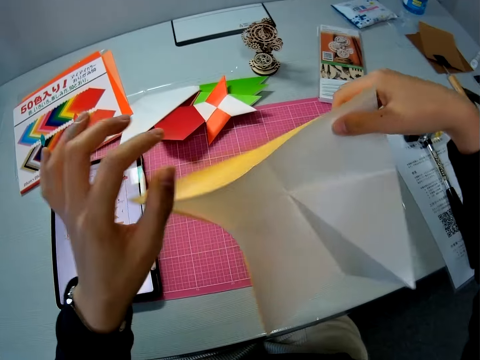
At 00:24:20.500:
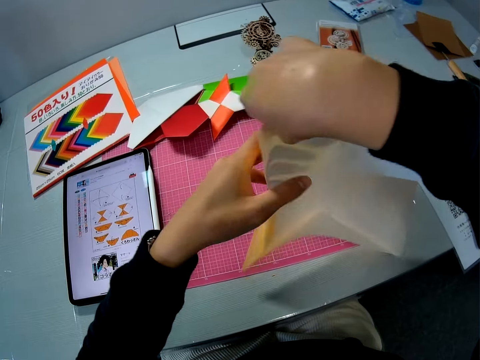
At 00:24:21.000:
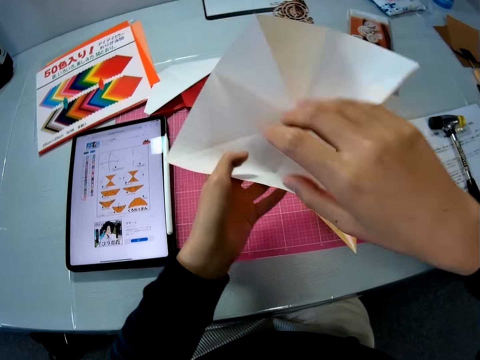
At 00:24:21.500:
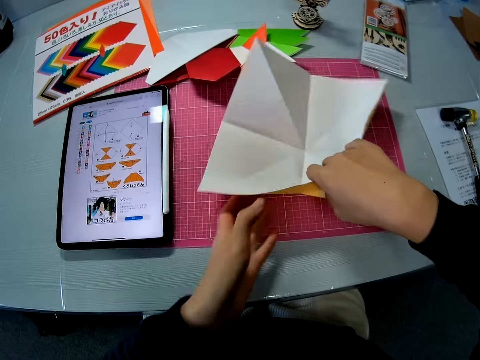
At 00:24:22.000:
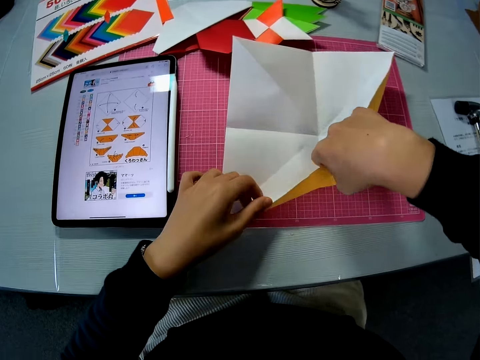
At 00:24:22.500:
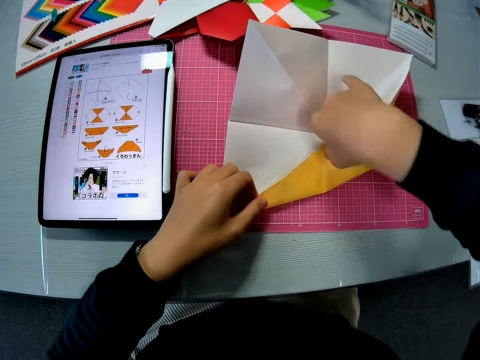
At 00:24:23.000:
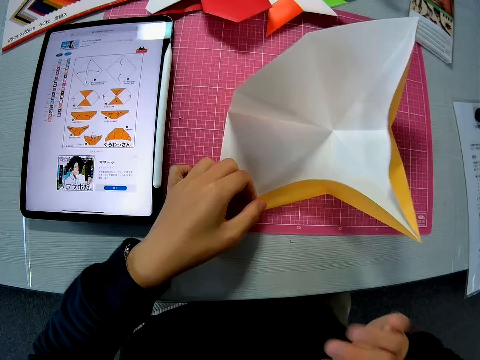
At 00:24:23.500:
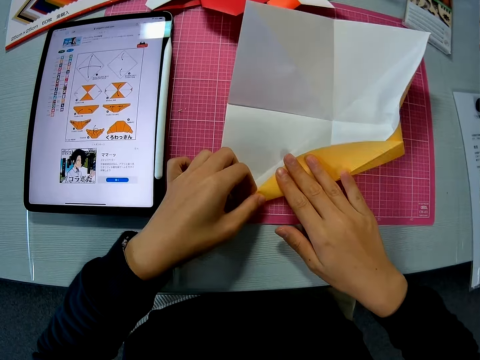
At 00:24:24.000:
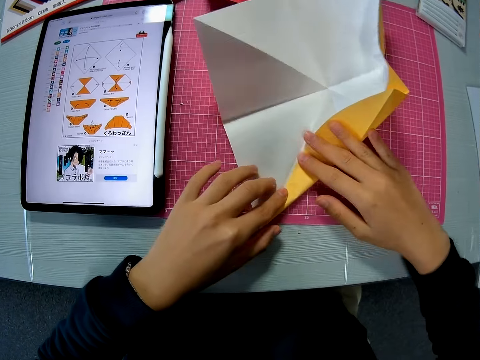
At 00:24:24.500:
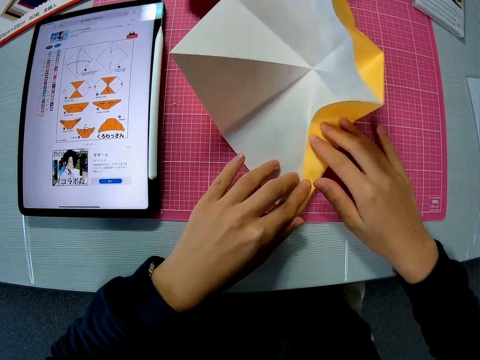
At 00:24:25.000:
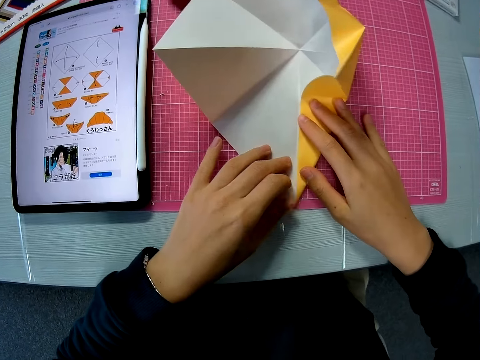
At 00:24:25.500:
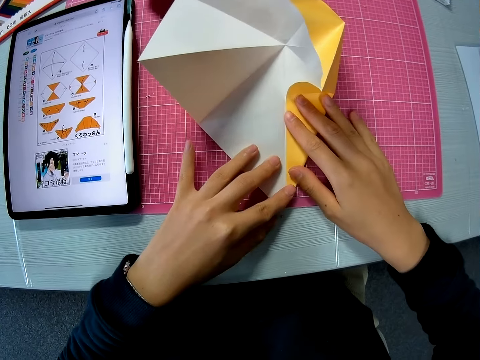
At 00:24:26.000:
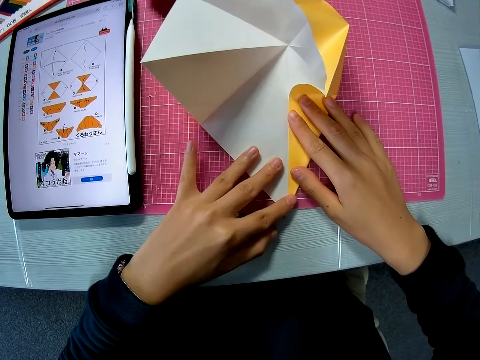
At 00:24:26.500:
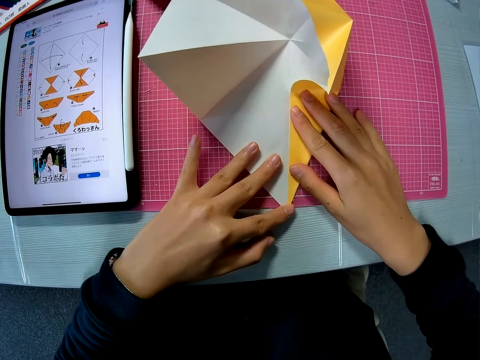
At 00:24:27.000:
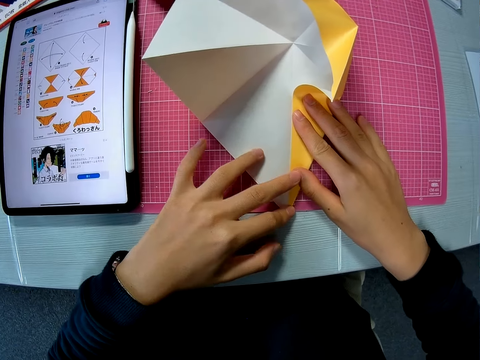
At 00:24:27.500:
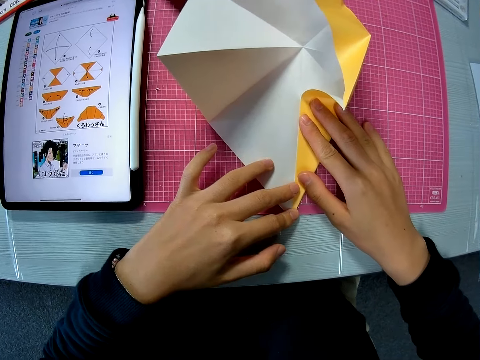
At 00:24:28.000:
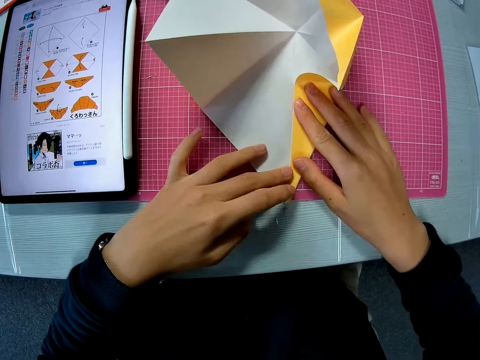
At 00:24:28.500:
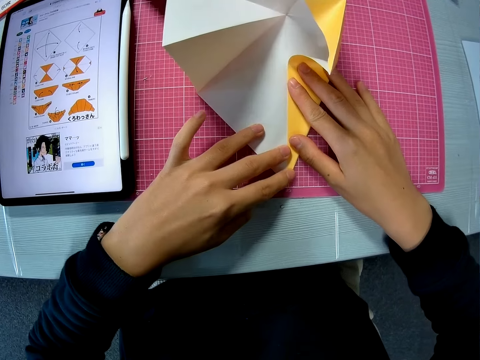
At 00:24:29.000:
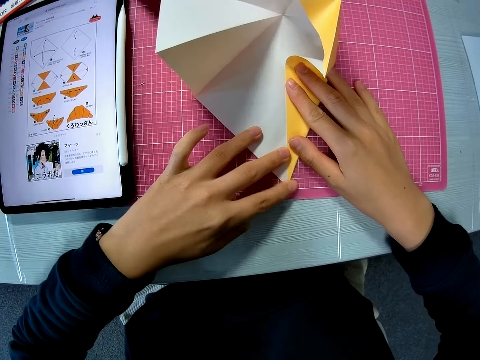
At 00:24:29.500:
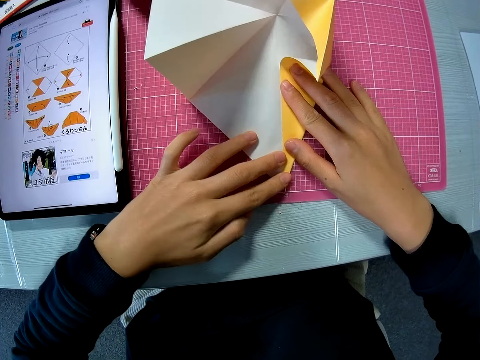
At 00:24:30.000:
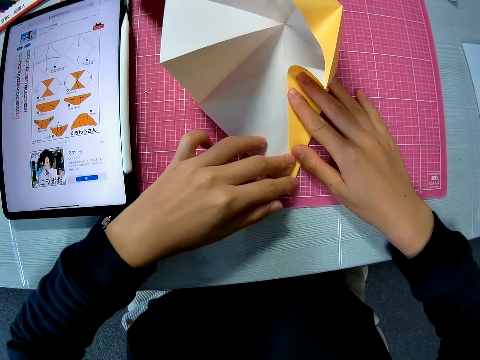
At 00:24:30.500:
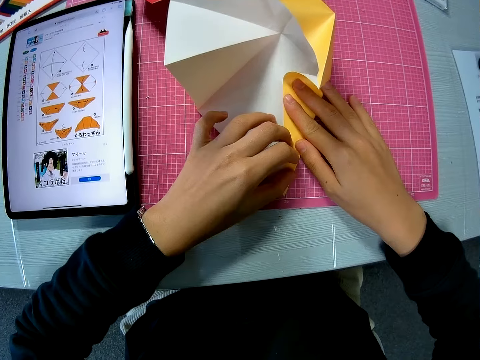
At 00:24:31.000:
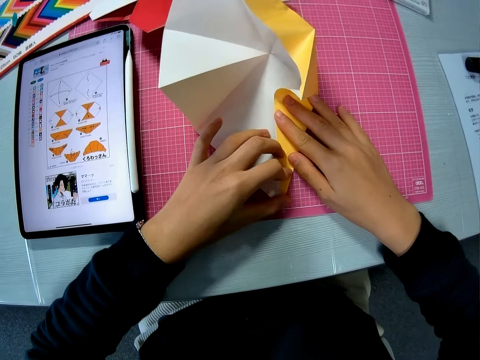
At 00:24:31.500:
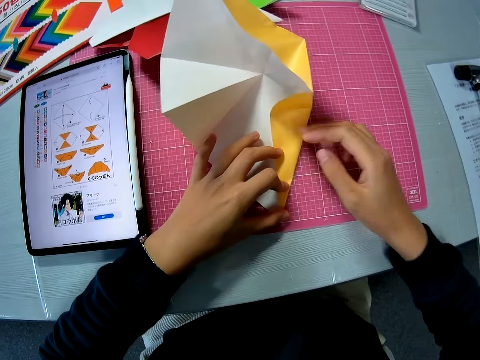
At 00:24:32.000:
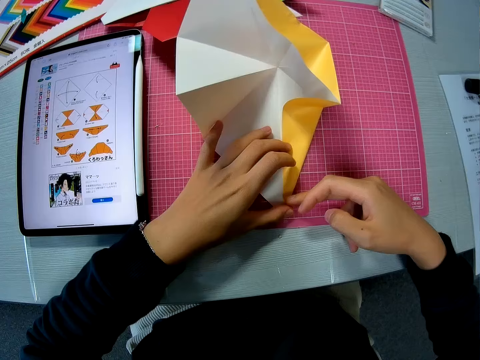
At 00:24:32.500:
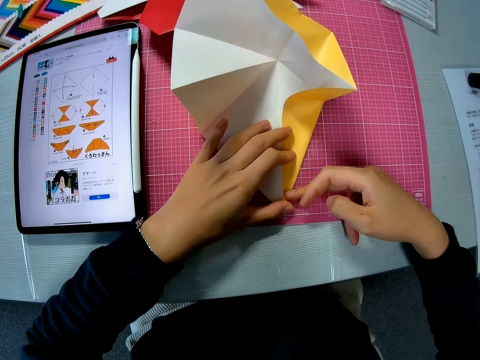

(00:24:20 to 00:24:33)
The camera wearer lifts the craft or crafting paper from the mat. They return the craft to the mat. They fold the crafting paper. They adjust the paper craft on the mat. They straighten the crafting paper.

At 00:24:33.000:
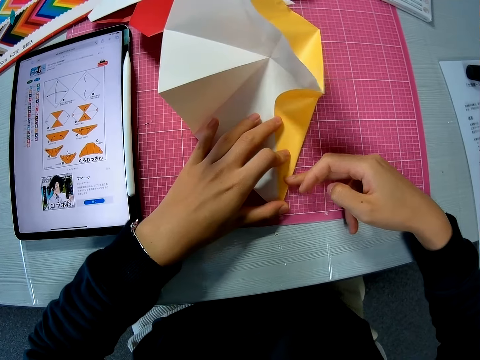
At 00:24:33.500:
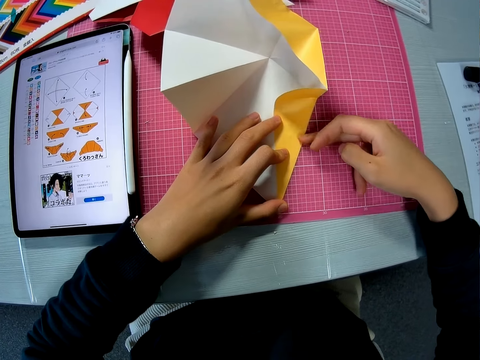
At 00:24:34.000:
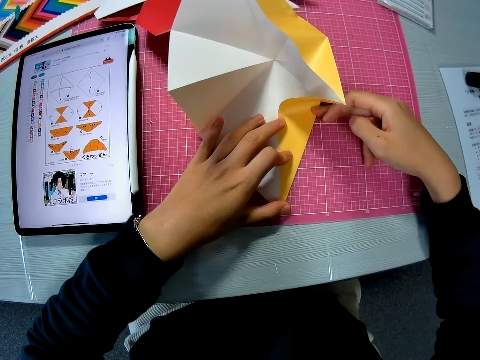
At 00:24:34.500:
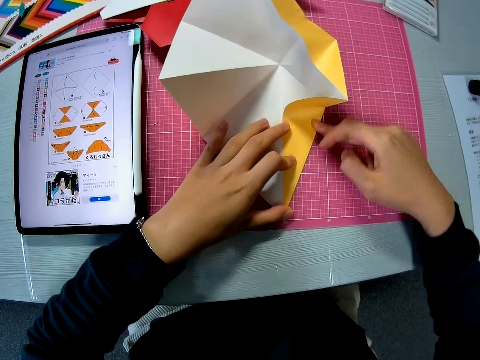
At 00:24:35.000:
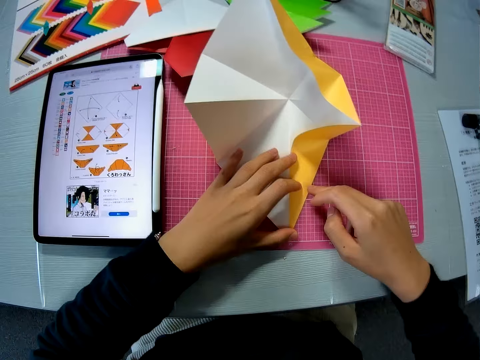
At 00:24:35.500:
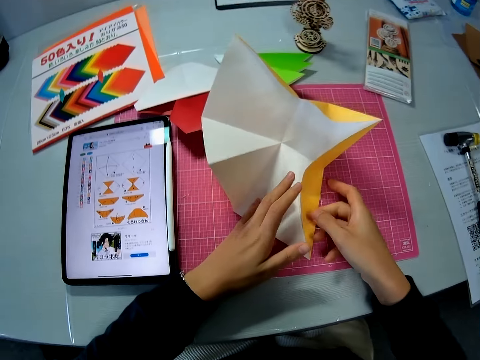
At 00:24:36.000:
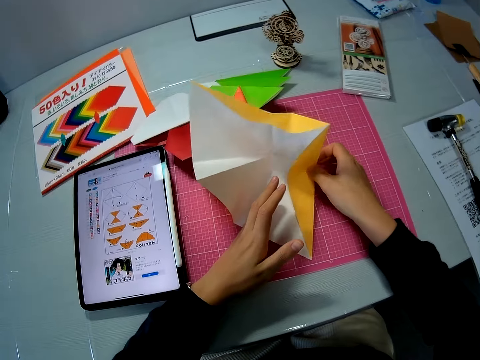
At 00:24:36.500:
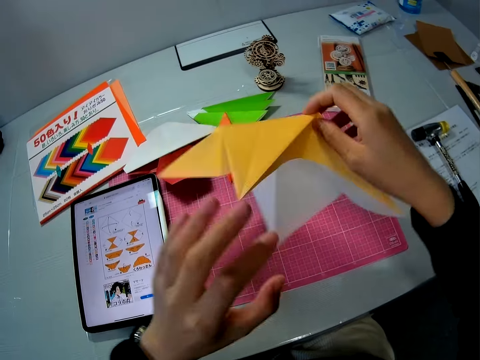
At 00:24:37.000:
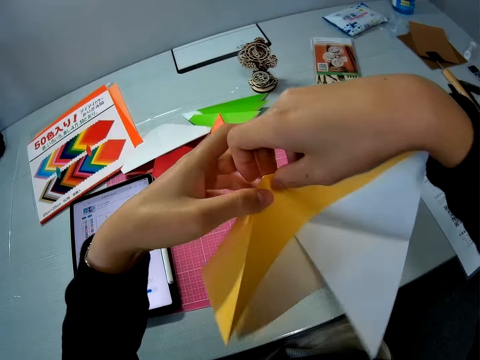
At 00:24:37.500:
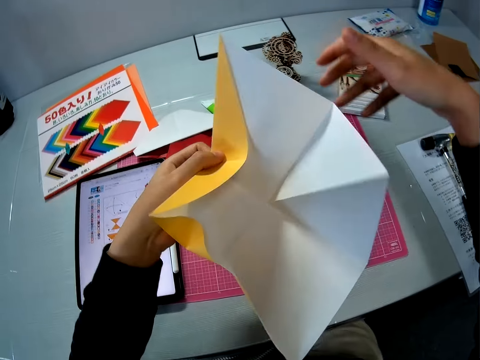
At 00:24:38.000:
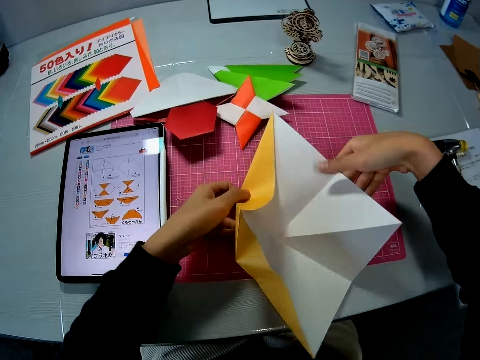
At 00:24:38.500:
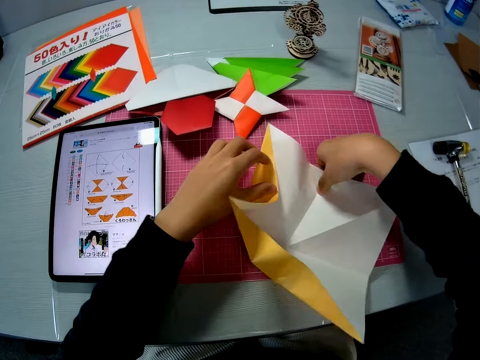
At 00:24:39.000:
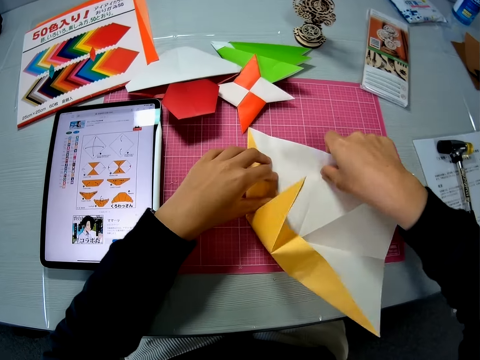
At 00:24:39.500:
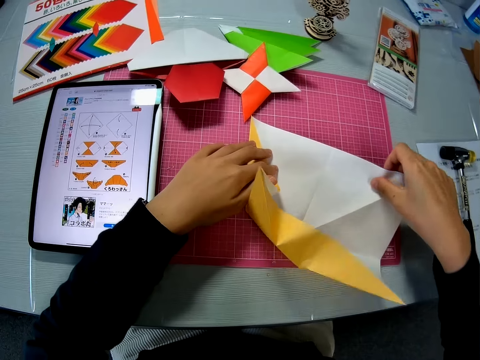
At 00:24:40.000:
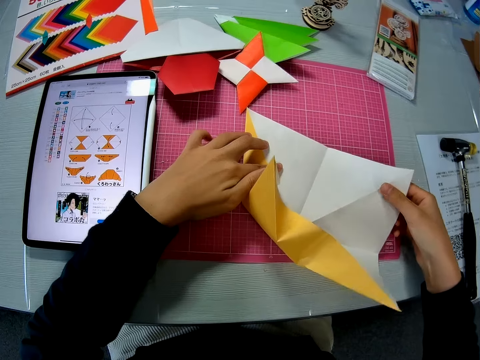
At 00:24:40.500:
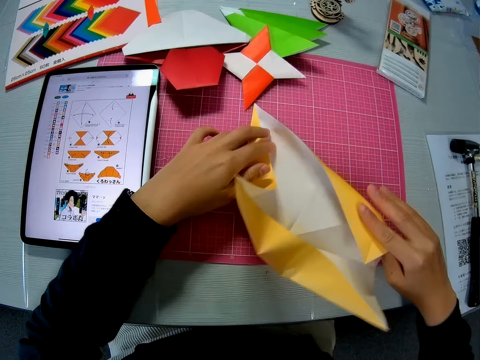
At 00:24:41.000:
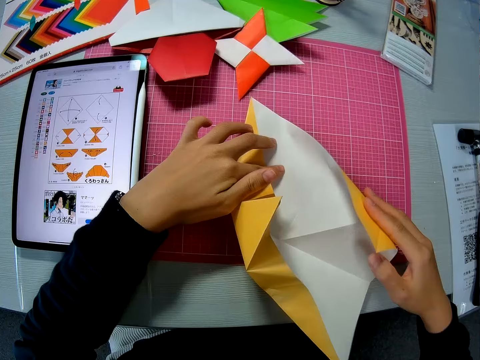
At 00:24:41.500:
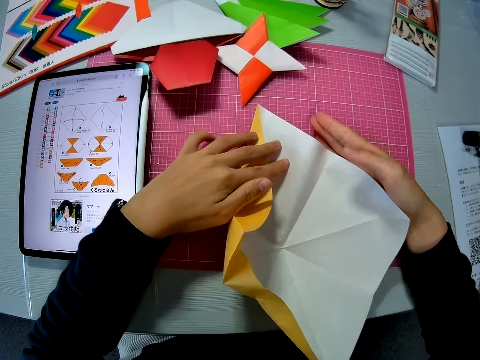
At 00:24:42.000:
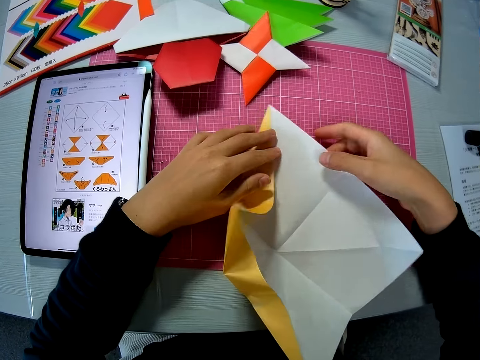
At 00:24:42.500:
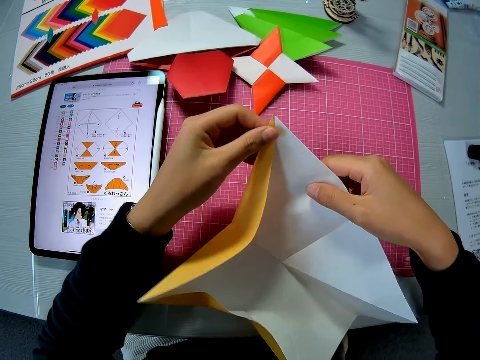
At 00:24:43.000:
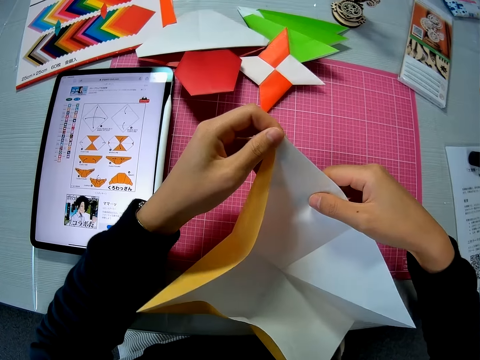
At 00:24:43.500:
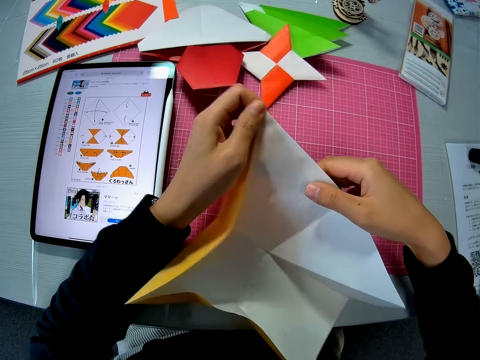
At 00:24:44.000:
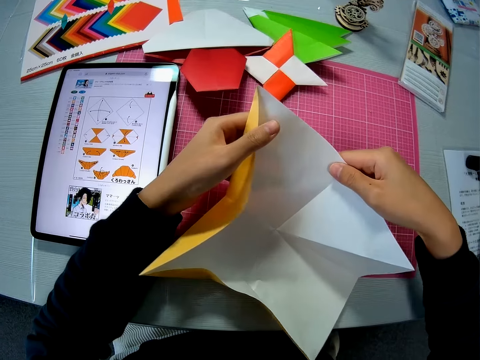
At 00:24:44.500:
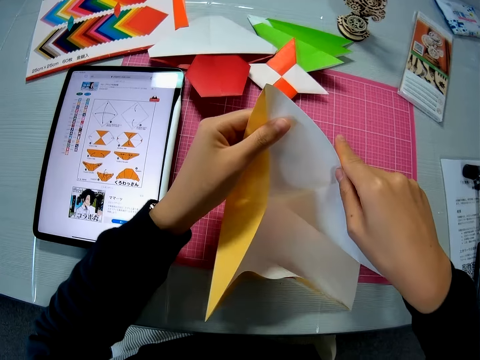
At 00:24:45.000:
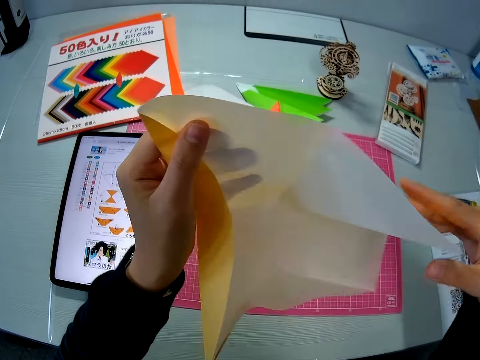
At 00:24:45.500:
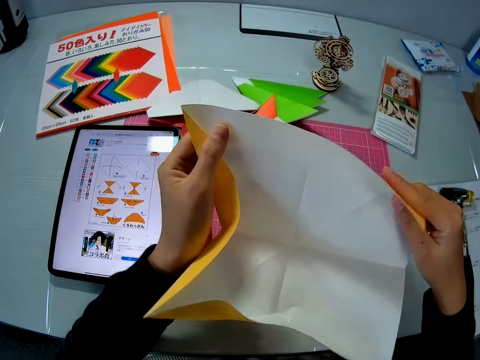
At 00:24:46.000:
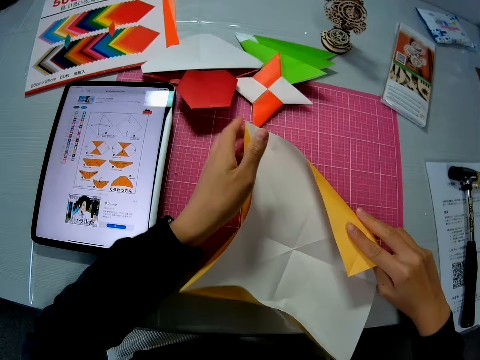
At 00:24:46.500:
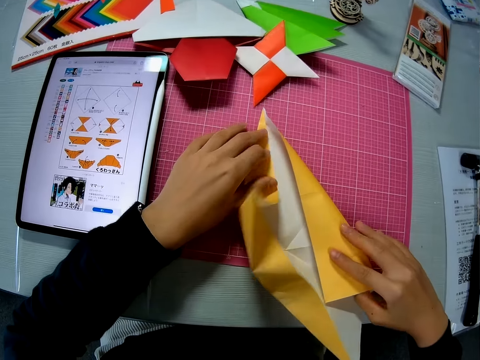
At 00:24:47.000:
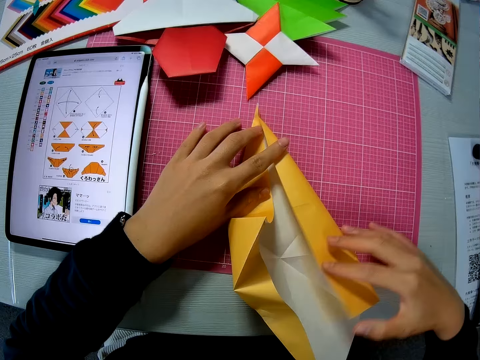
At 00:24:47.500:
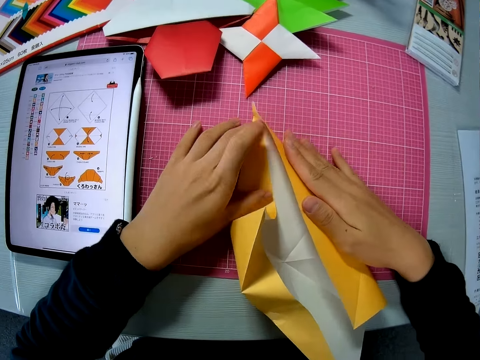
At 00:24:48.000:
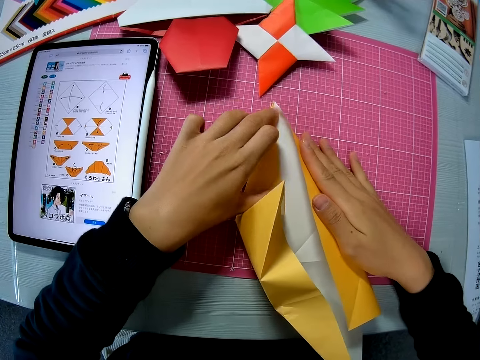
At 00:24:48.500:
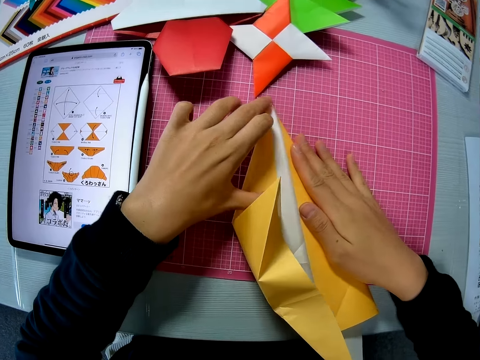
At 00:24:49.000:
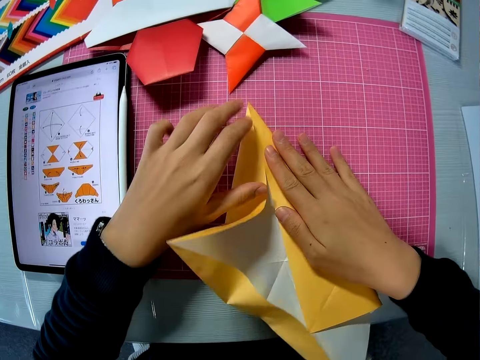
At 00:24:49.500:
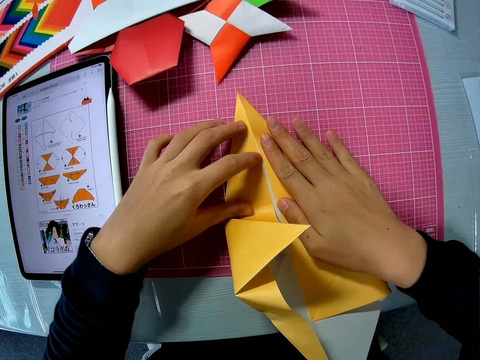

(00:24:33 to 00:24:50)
The camera wearer lifts the craft or crafting paper from the mat. They return the craft to the mat. They turn the crafting paper. They adjust the paper craft on the mat. They fold the crafting paper. They lift the craft from the mat. They drop the craft to the mat. They fold the paper craft on the mat.
